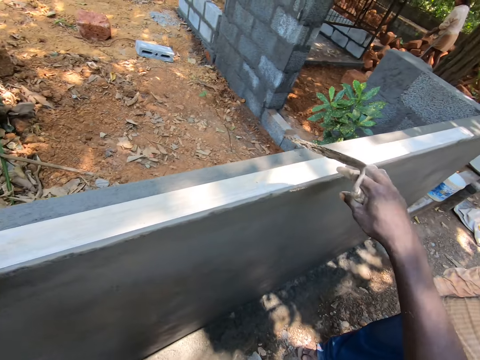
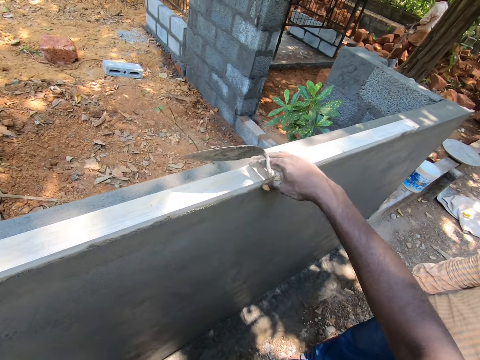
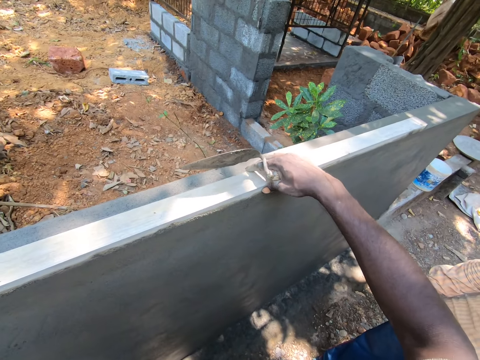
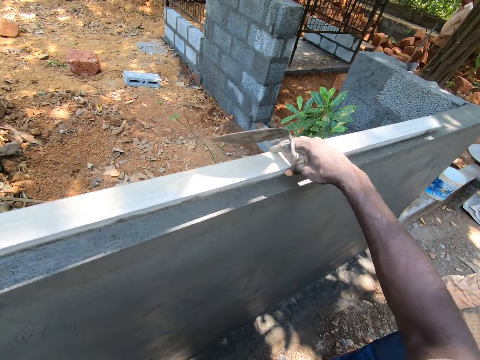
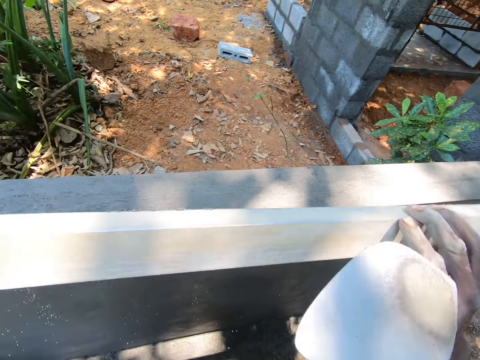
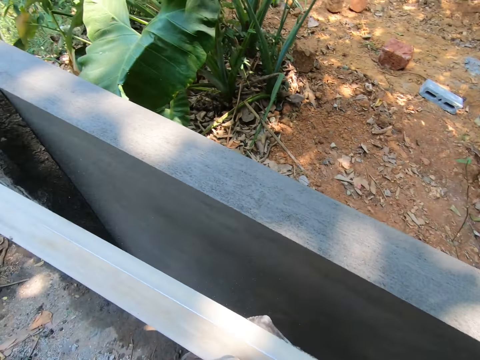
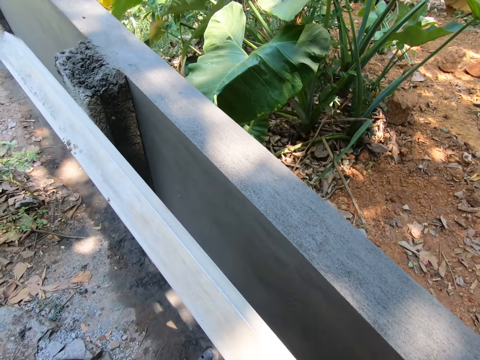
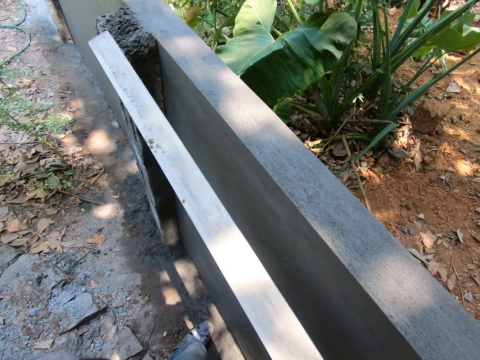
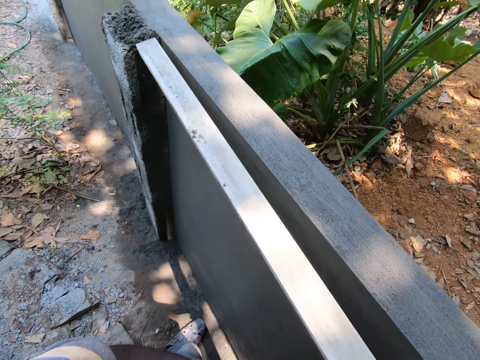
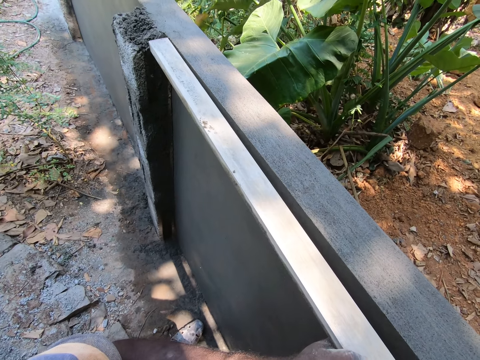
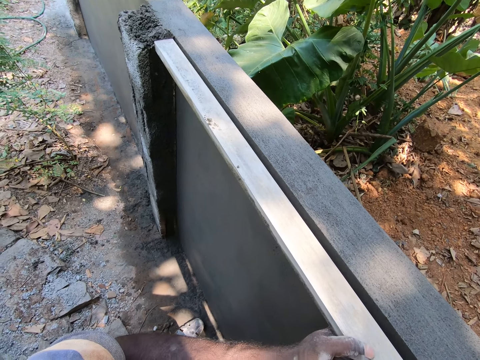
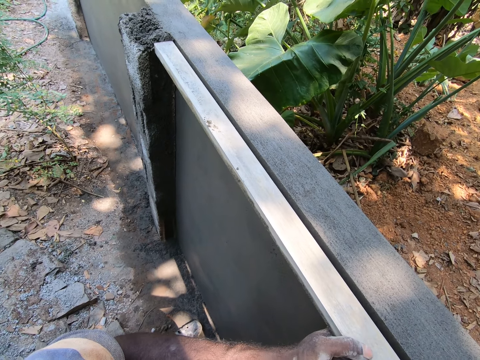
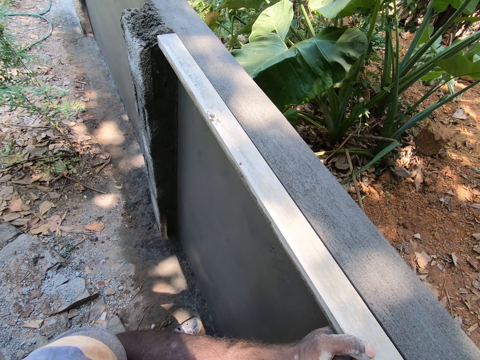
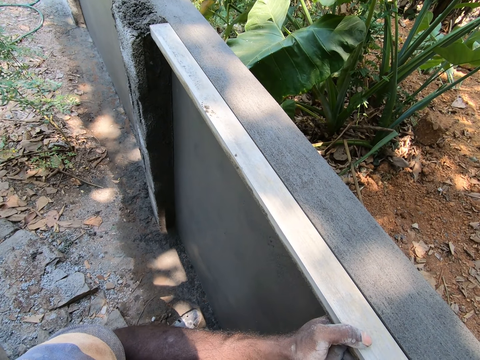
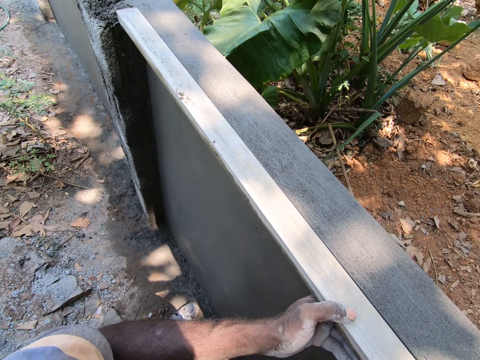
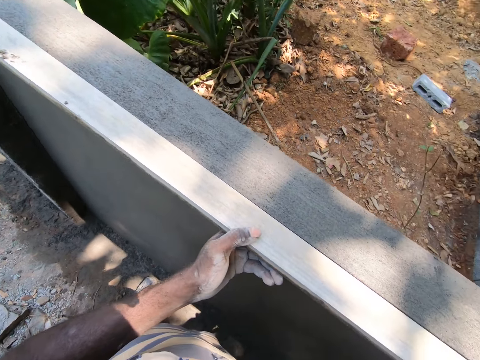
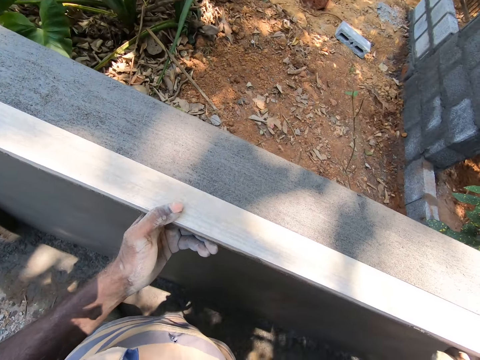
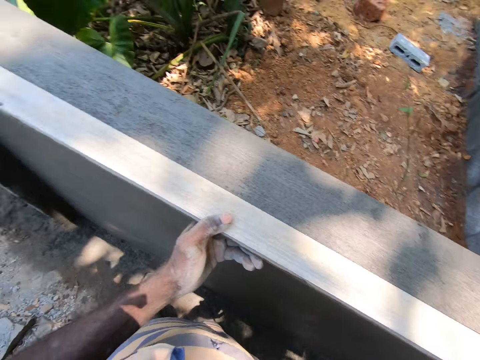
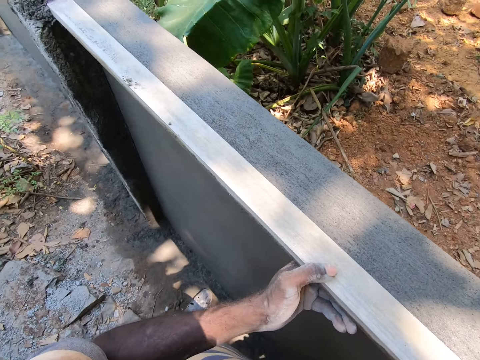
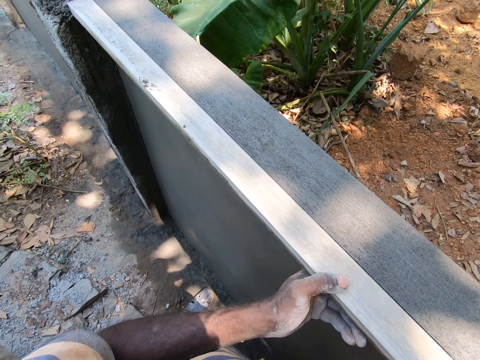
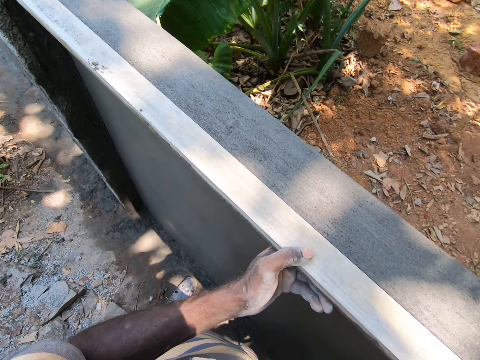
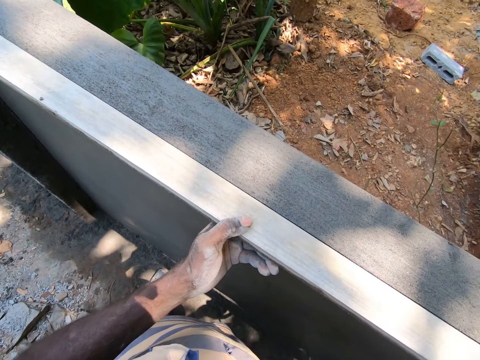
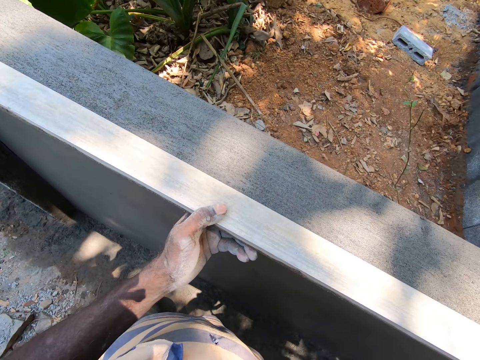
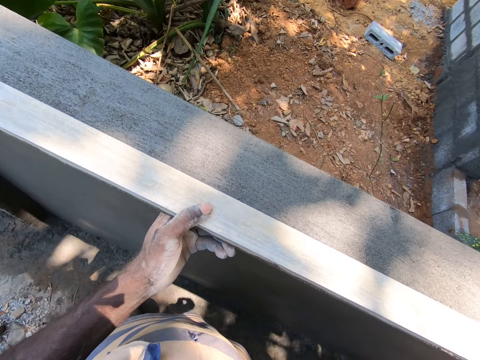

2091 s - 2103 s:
The camera wearer removes the wood on the wall. They put the wood on the wall. They measure the wall with the wood. They look around the wall.

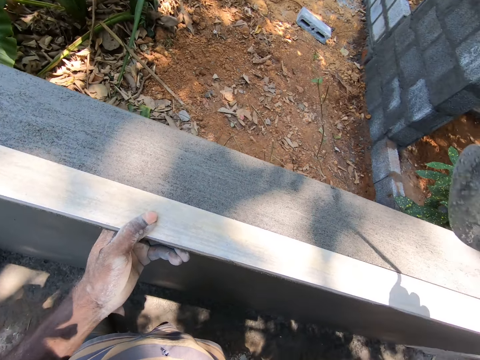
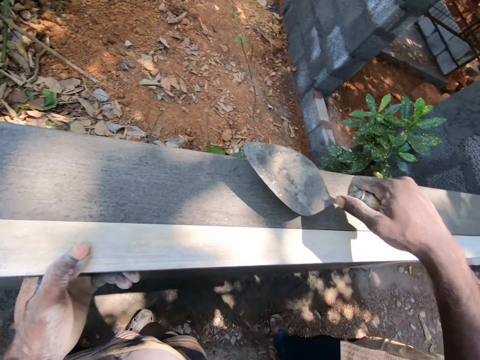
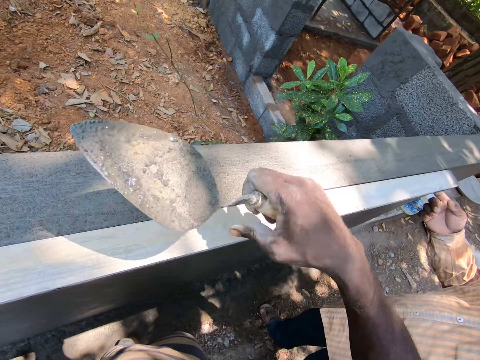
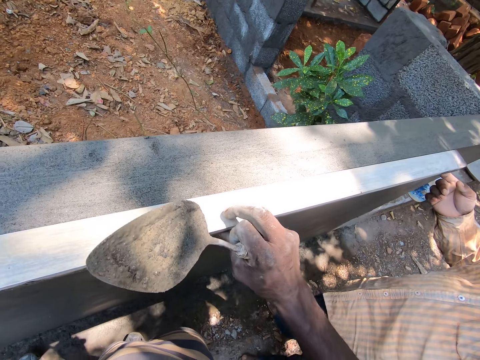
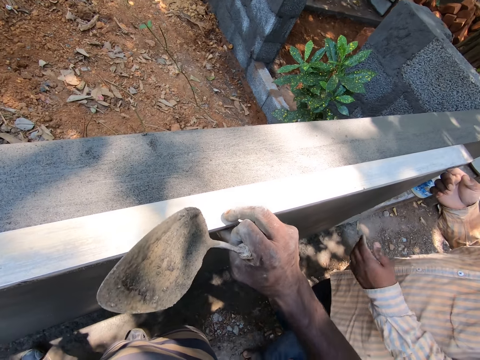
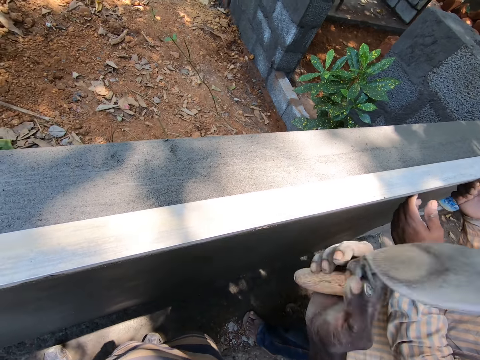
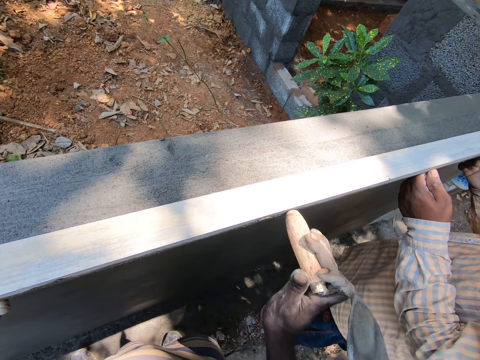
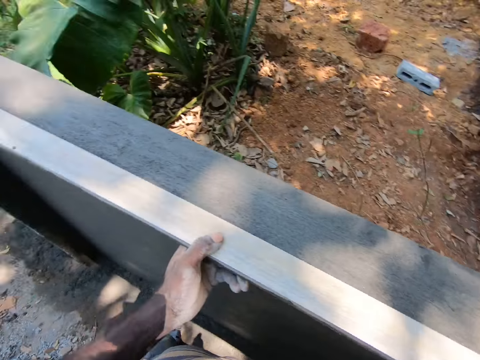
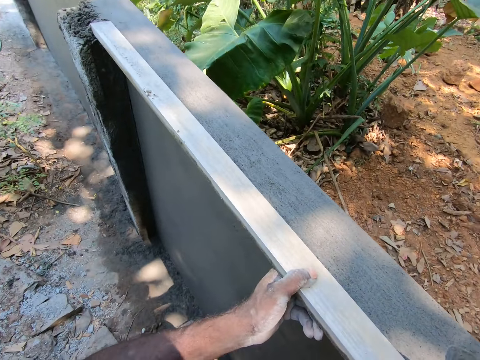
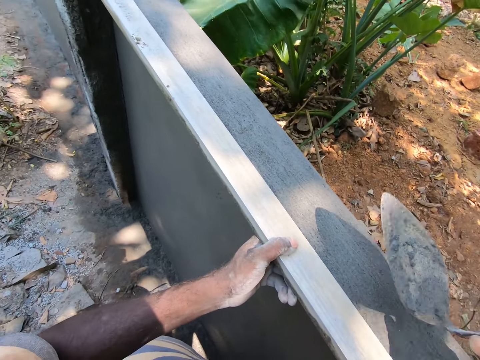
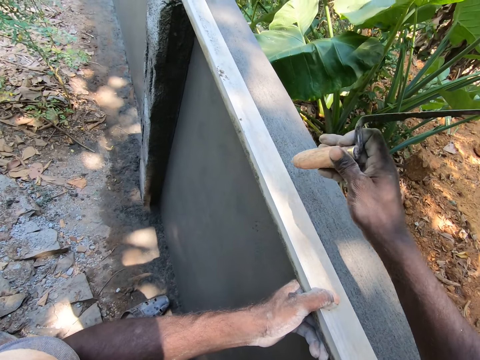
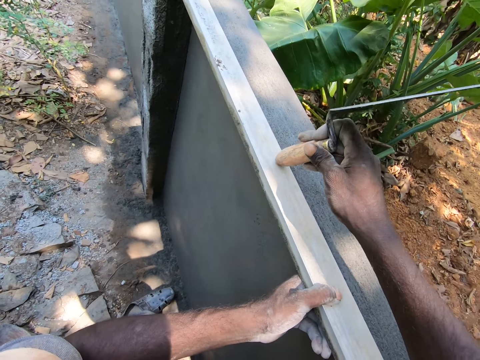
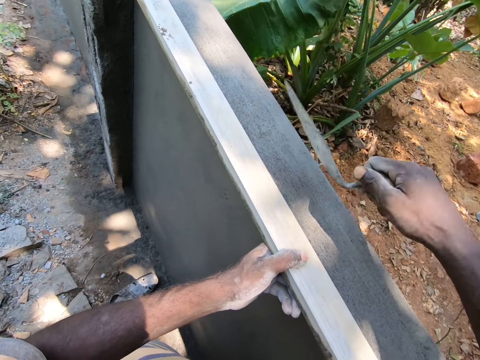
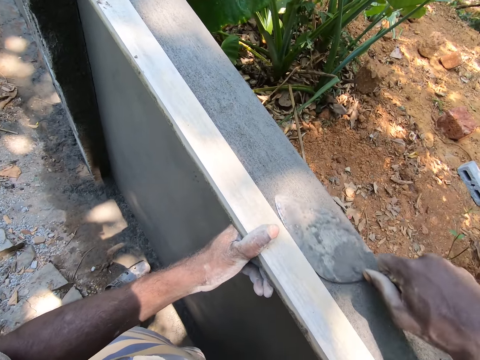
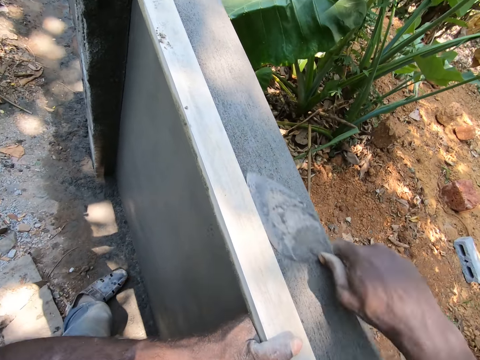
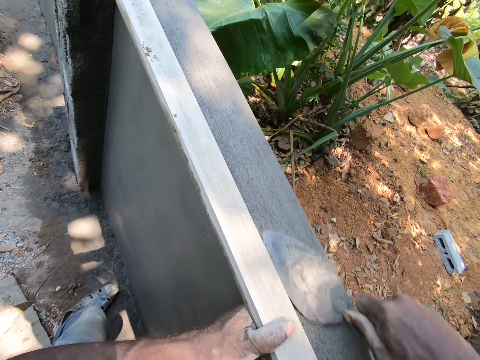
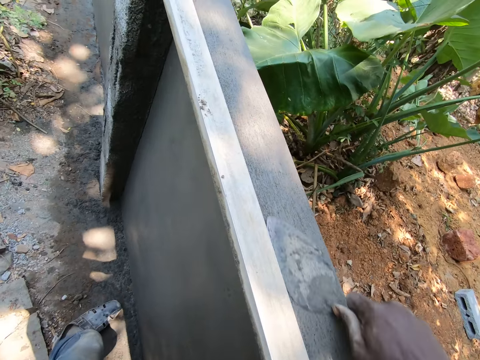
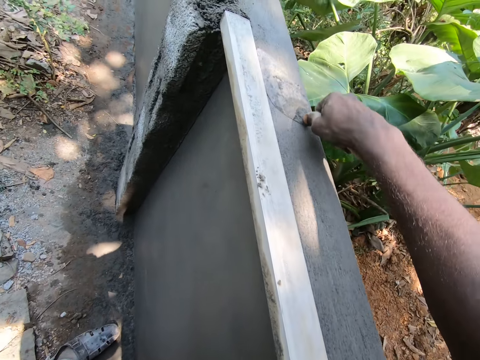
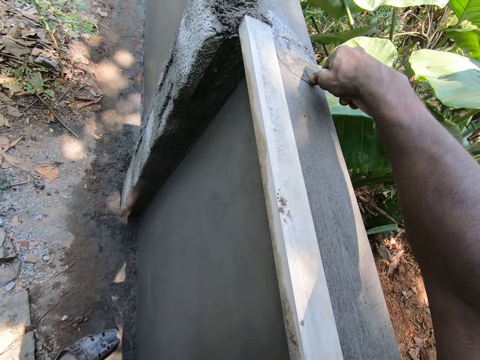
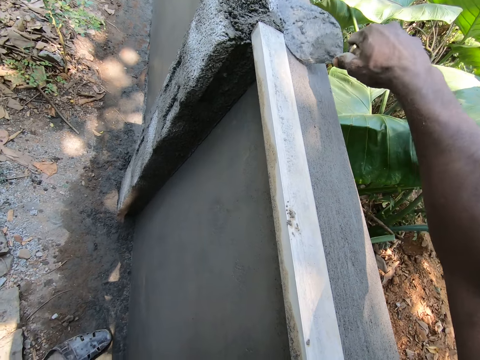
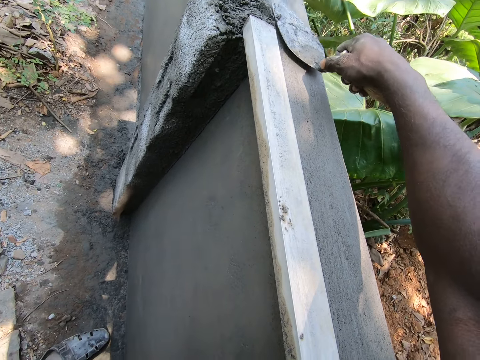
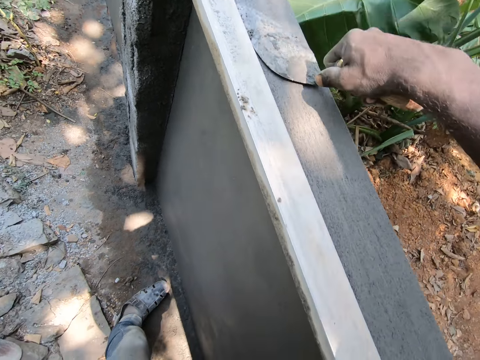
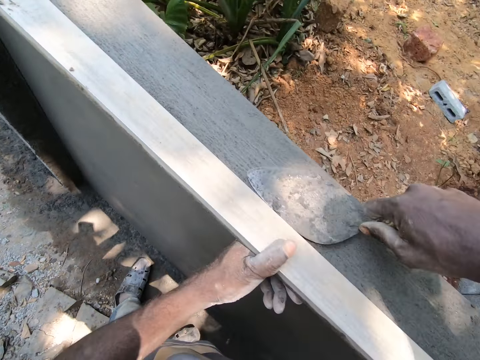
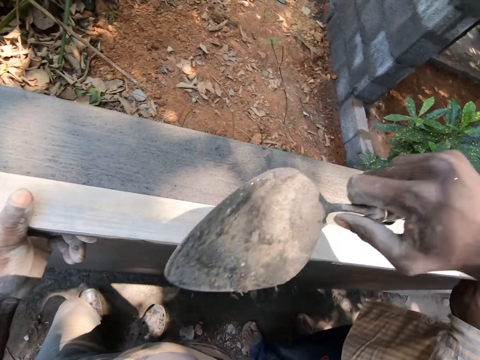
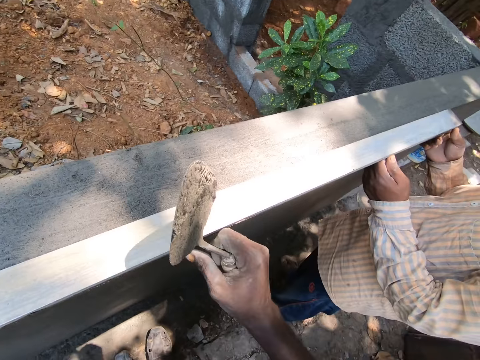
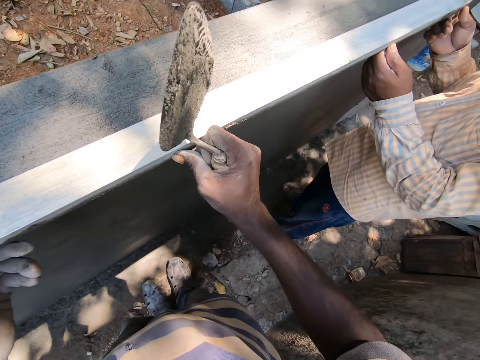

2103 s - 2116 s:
A man holds wood. The camera wearer hits the wood with the gauging trowel. He smoothens the wall with the gauging trowel. He plasters the wall. He holds the wood with his right hand.
